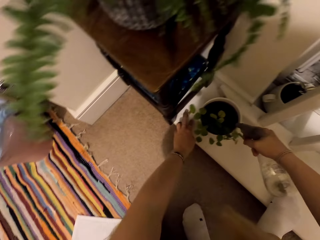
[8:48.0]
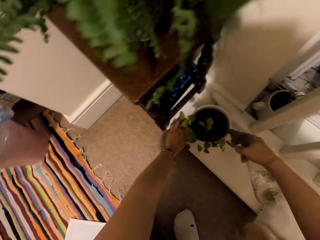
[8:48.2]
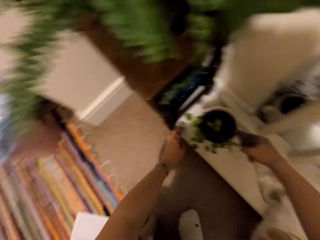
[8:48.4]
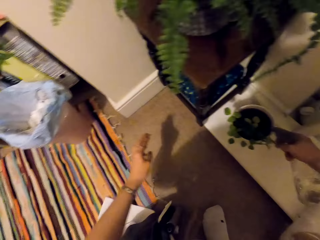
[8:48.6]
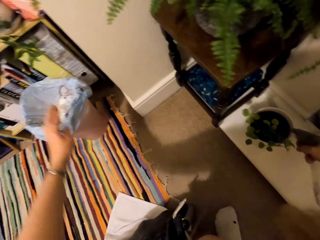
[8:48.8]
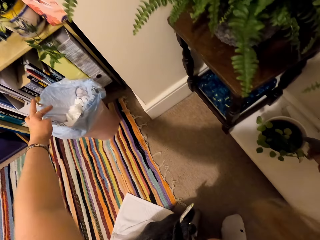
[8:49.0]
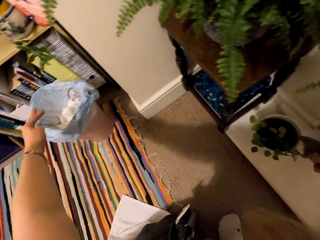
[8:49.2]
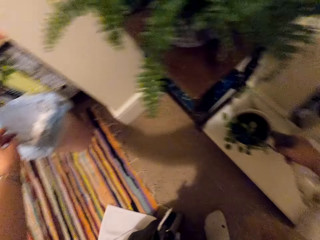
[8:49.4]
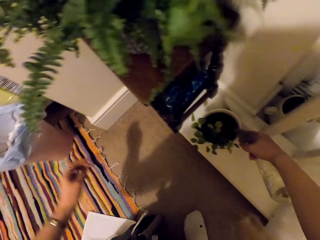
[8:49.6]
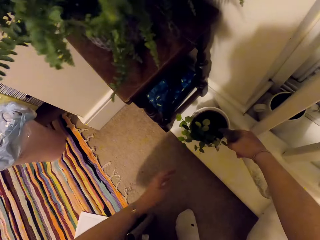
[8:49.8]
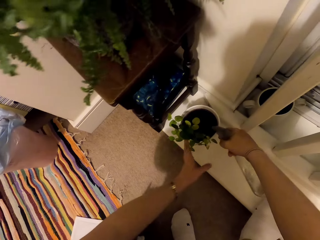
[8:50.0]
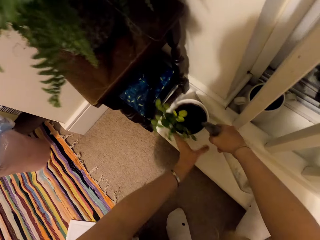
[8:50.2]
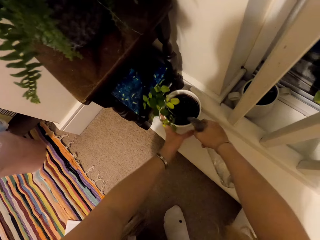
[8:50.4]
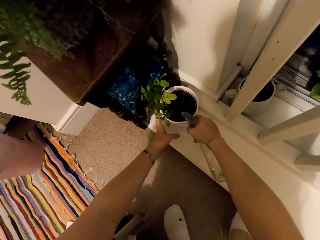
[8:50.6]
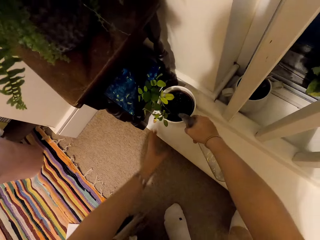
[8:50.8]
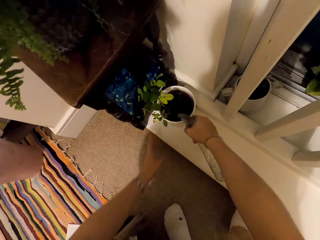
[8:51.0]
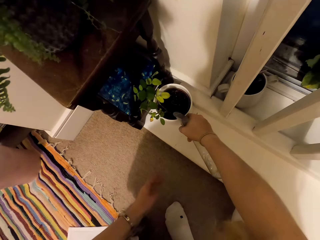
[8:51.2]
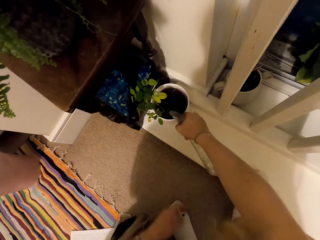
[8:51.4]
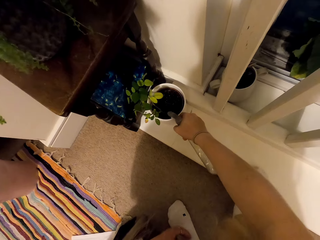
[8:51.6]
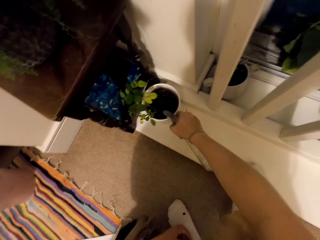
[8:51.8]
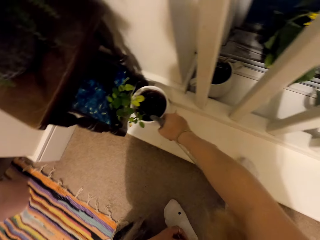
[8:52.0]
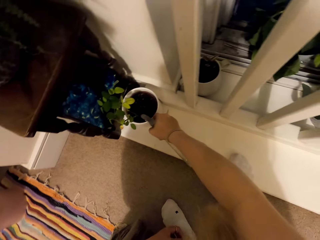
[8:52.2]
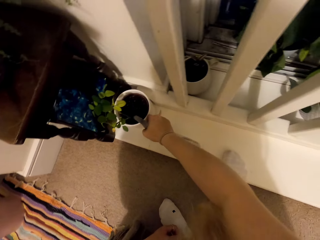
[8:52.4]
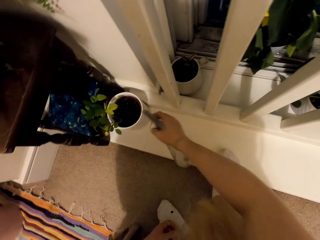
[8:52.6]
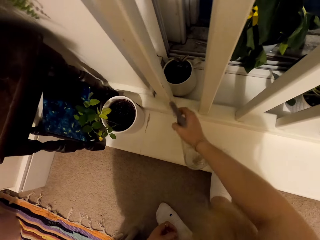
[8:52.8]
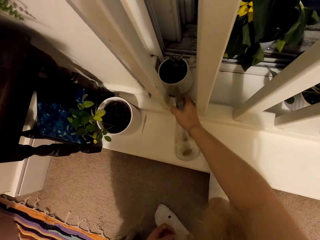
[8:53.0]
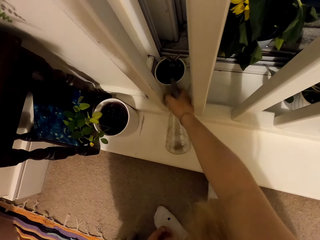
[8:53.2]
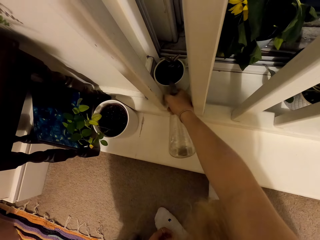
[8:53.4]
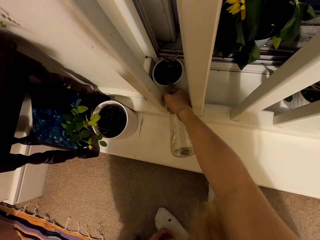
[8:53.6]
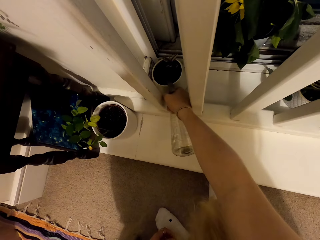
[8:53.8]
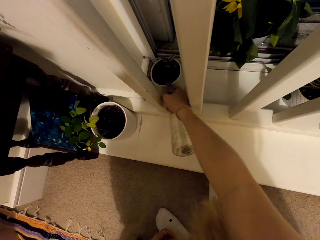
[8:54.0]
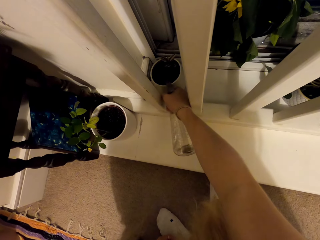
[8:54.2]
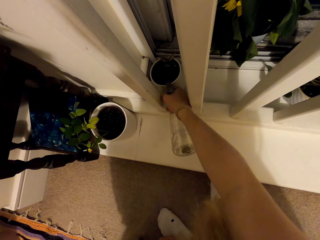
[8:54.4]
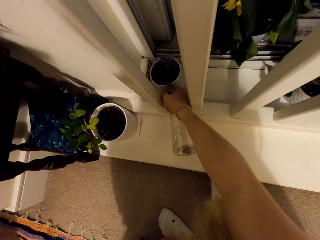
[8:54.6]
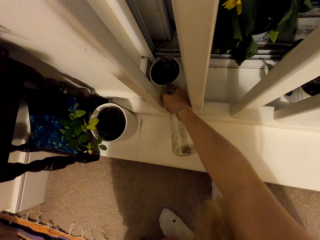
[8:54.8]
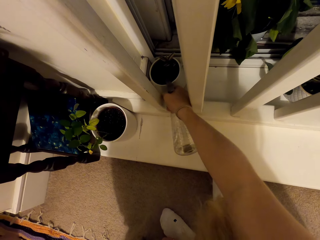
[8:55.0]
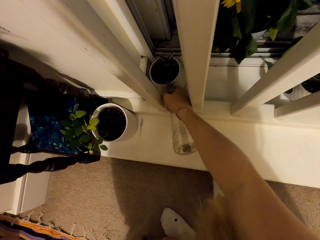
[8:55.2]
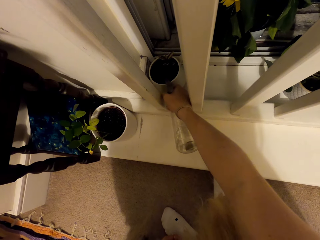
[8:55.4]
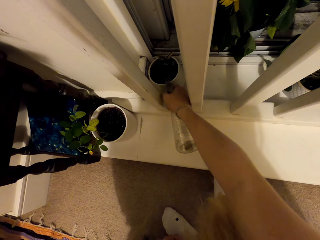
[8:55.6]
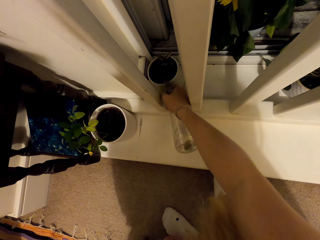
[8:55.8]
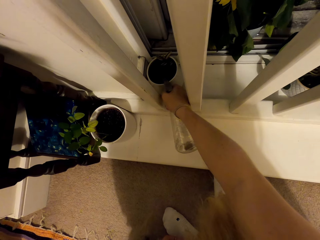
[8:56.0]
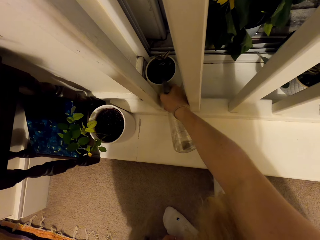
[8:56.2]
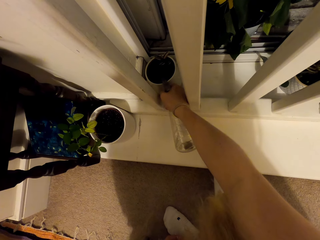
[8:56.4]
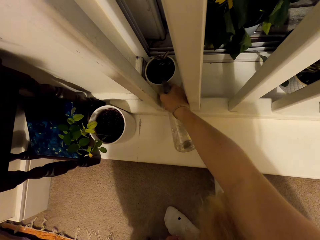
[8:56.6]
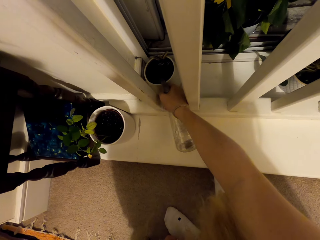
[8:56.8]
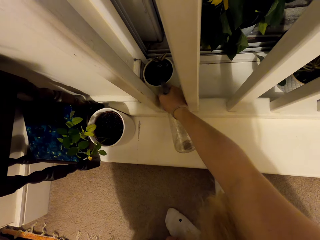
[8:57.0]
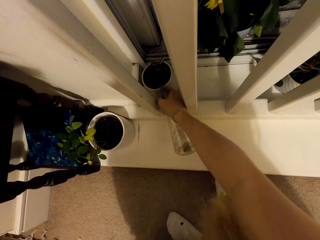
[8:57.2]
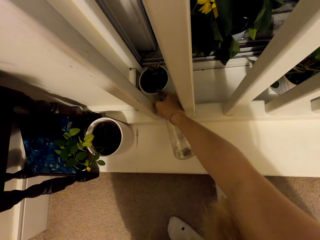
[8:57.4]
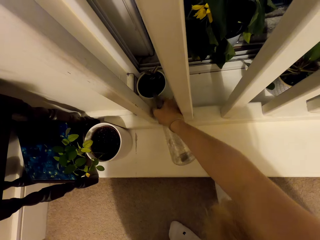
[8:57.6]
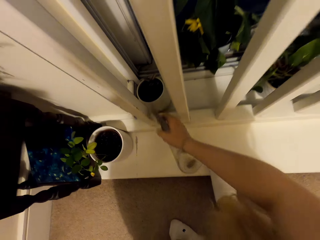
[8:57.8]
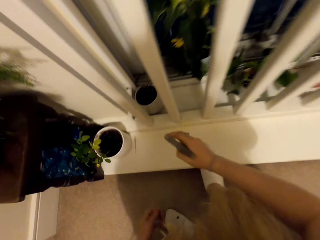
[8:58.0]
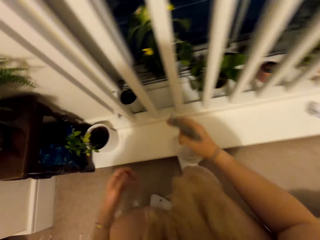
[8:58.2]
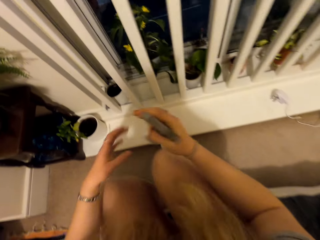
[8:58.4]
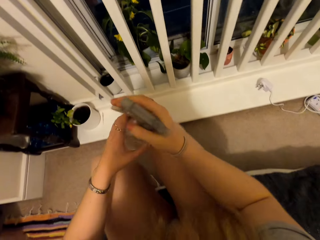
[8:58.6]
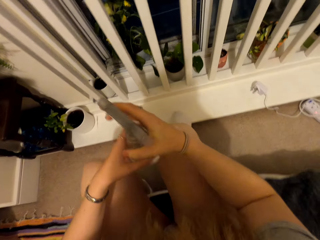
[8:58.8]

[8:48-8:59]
The camera wearer waters the plants.

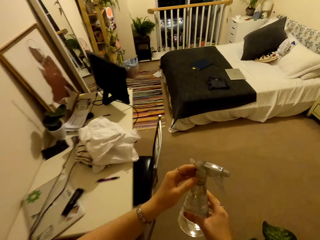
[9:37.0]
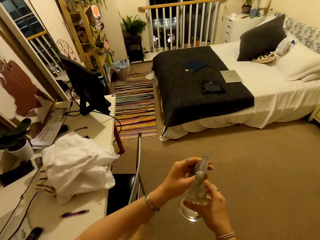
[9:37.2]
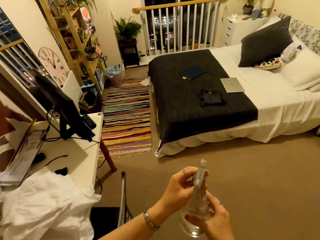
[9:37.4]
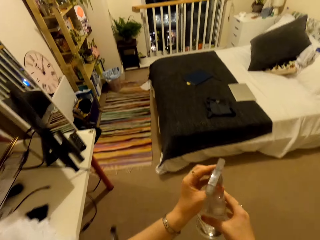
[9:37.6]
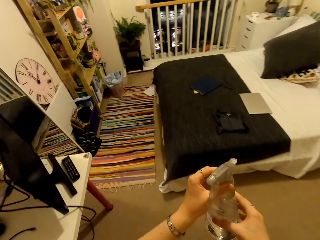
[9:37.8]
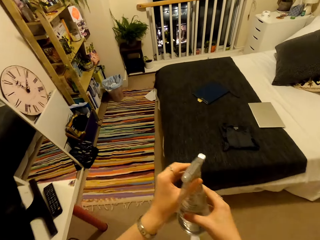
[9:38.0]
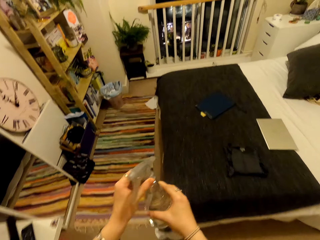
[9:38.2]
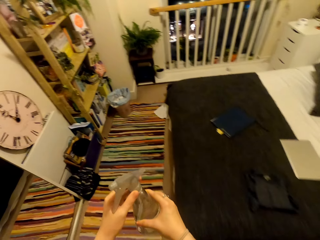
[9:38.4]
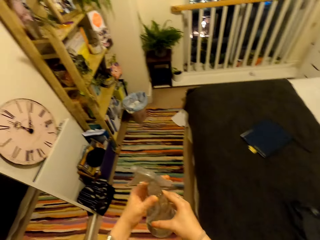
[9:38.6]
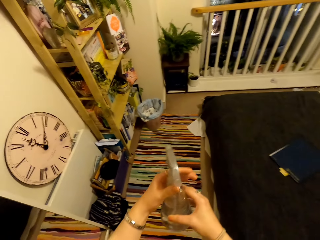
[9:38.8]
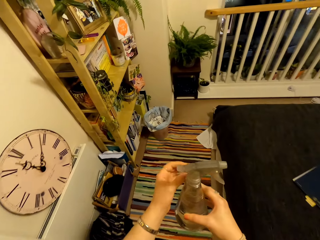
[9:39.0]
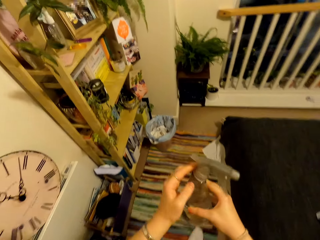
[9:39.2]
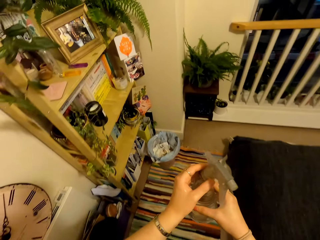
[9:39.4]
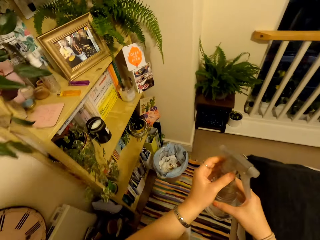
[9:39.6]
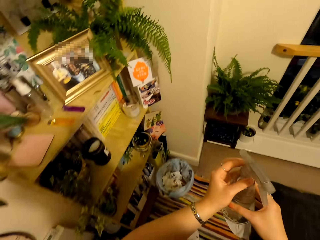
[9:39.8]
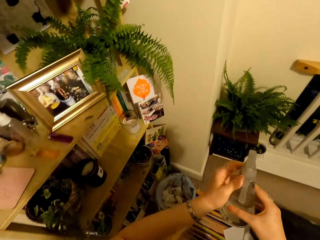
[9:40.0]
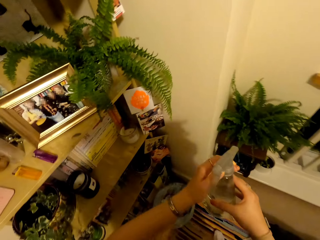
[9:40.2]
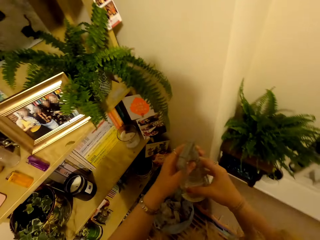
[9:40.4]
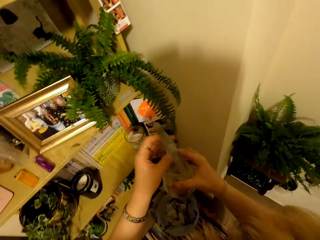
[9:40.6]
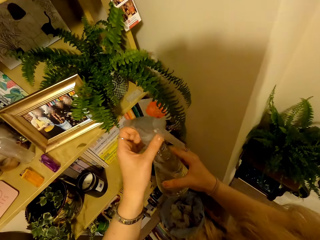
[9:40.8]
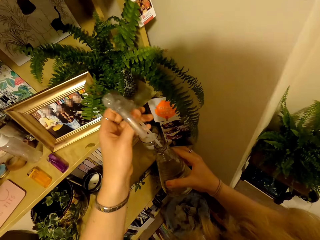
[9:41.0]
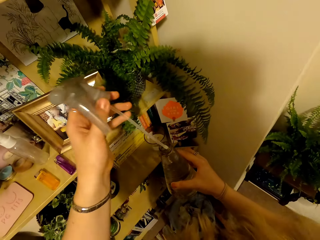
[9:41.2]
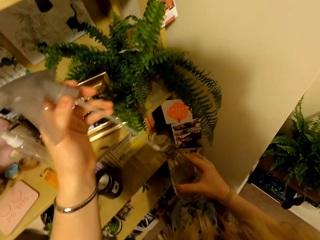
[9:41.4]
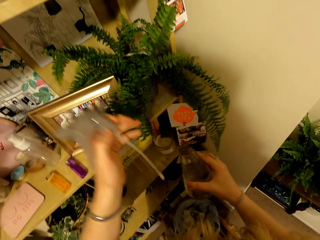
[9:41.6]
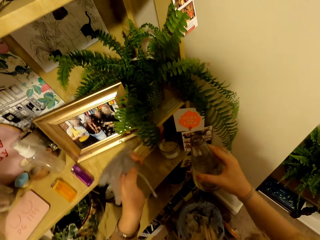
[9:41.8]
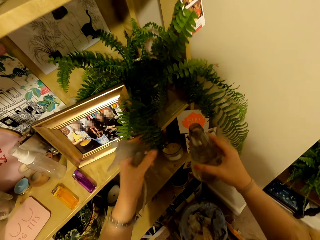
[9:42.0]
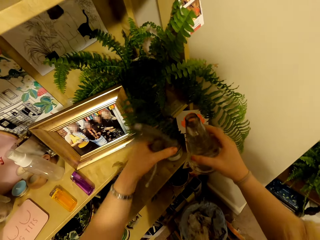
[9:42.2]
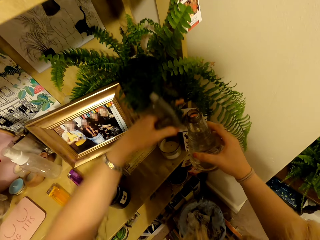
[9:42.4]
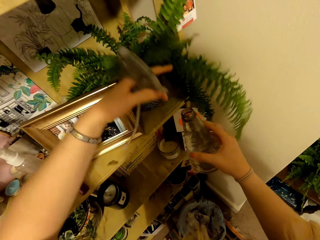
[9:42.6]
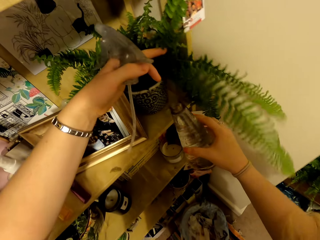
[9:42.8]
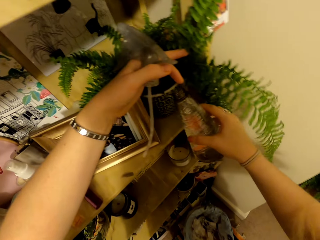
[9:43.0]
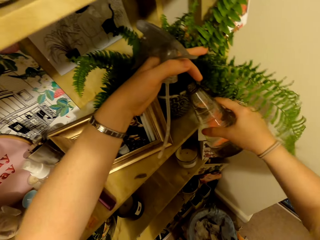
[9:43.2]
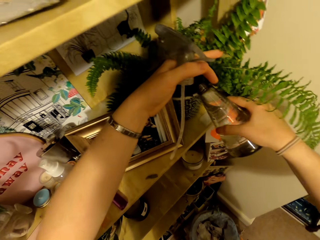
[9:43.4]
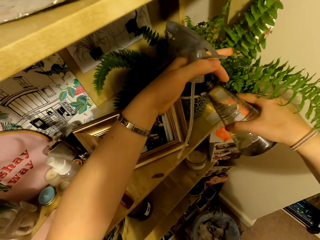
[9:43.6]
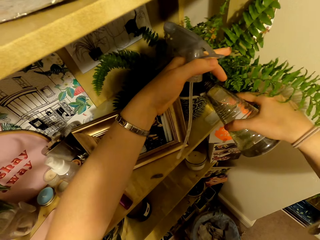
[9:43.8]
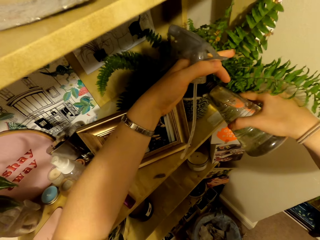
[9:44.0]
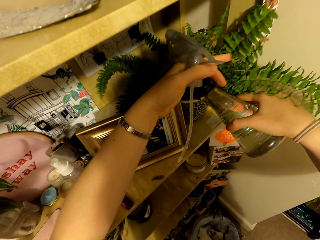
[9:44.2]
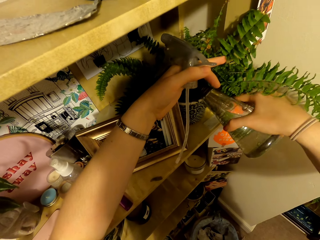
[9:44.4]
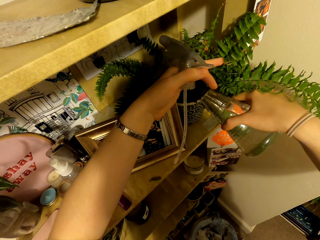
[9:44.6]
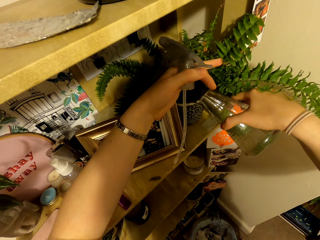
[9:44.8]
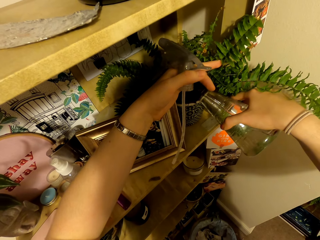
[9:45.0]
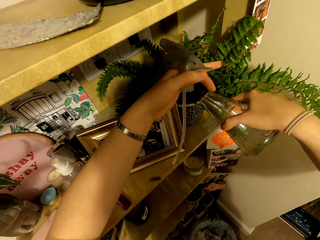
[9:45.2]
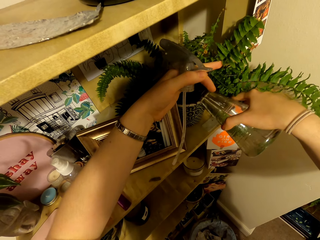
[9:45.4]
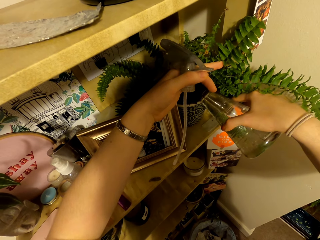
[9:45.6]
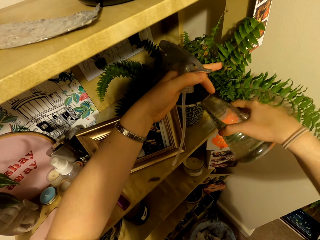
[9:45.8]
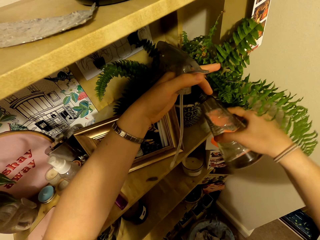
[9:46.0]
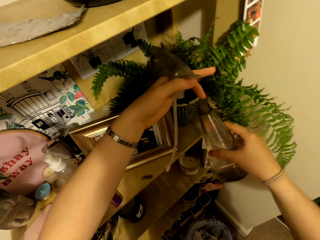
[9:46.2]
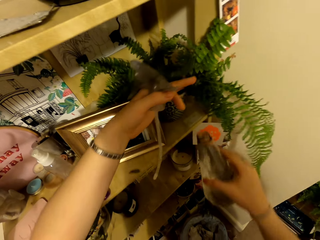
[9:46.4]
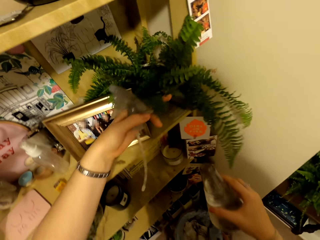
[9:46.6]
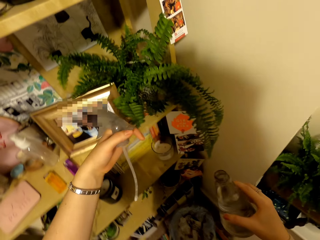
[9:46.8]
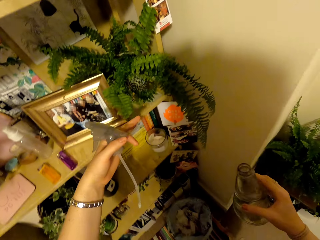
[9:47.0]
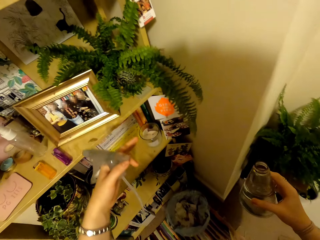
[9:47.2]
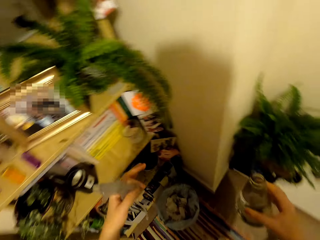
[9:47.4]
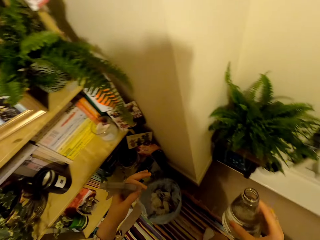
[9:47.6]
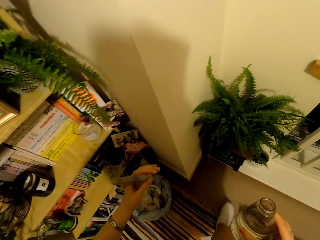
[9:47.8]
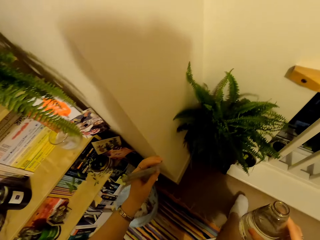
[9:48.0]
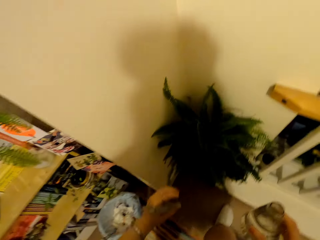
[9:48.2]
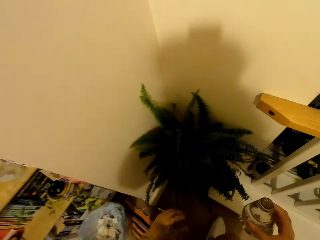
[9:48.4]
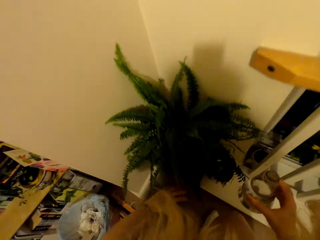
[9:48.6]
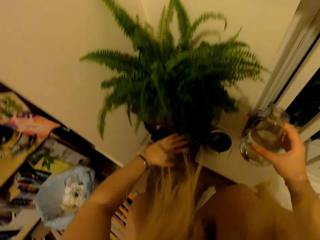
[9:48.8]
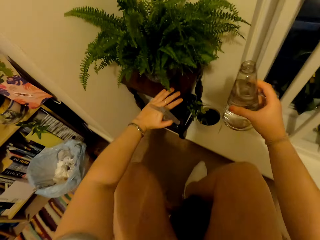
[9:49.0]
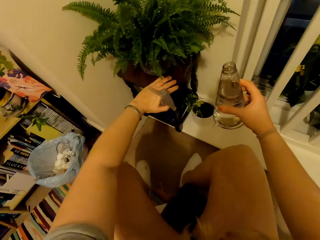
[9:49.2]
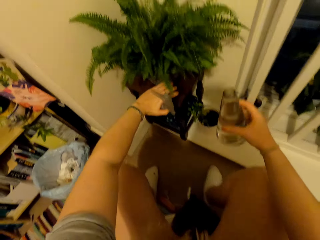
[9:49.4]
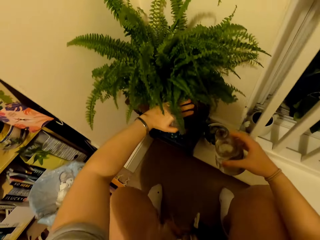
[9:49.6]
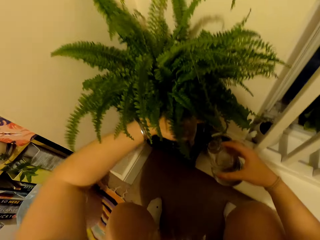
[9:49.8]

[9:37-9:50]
The camera wearer walks around the room. They close the spray bottle with its lid, open the spray bottle, move the flower, and pour water into the flower pot. They move their hand. They walk around the house.
